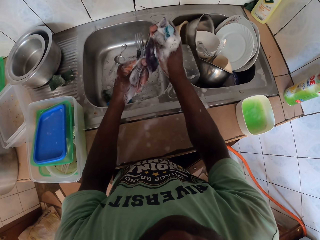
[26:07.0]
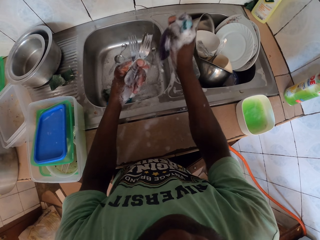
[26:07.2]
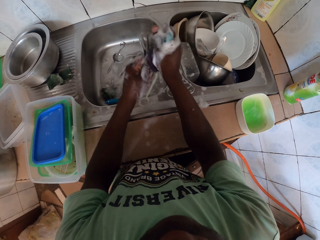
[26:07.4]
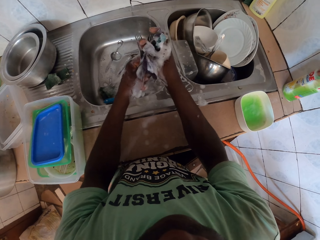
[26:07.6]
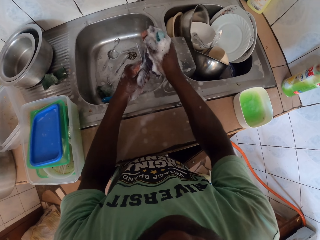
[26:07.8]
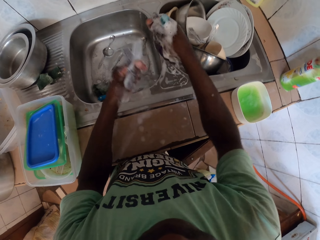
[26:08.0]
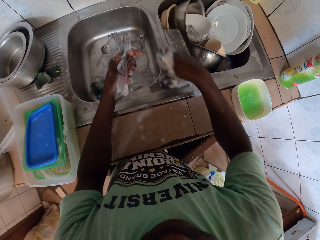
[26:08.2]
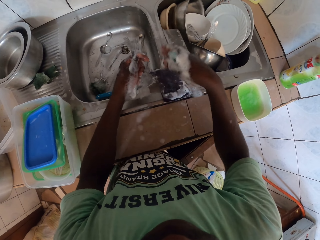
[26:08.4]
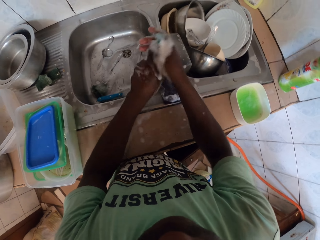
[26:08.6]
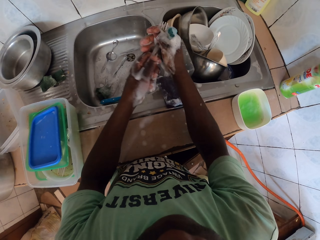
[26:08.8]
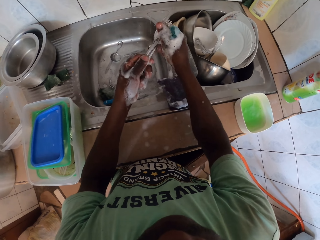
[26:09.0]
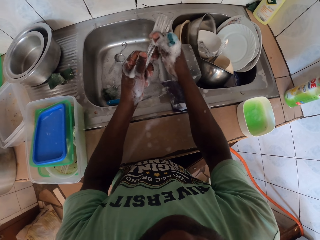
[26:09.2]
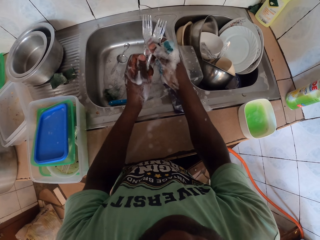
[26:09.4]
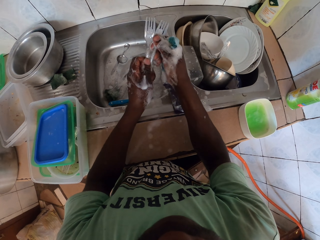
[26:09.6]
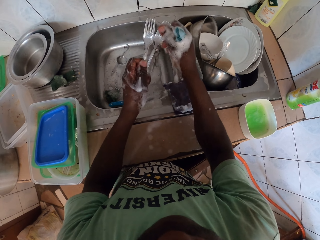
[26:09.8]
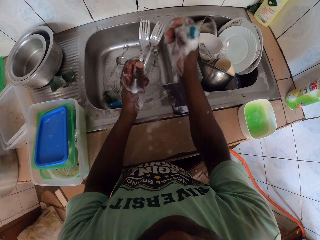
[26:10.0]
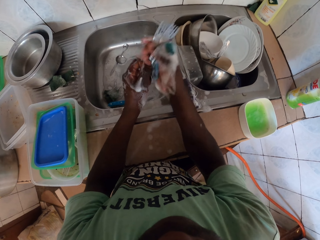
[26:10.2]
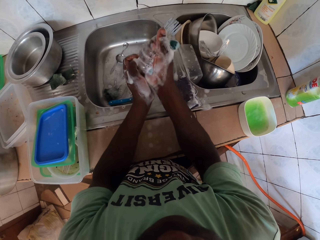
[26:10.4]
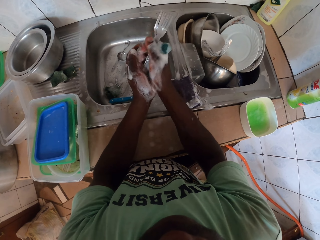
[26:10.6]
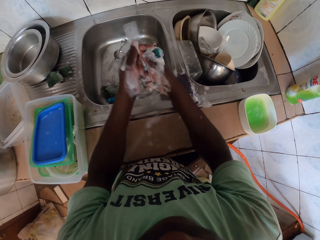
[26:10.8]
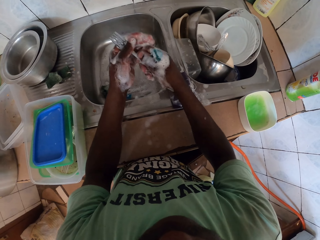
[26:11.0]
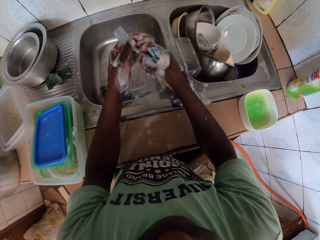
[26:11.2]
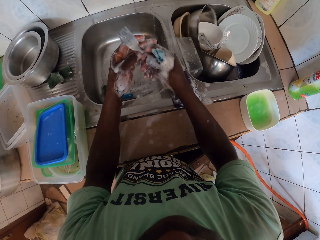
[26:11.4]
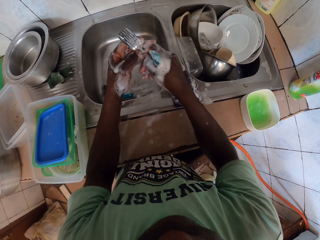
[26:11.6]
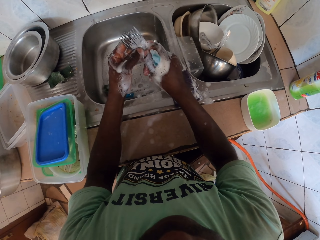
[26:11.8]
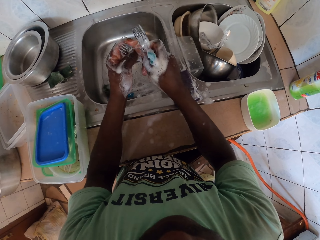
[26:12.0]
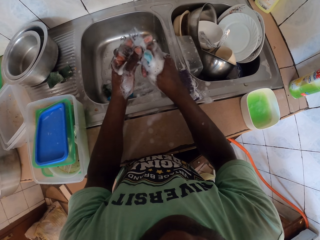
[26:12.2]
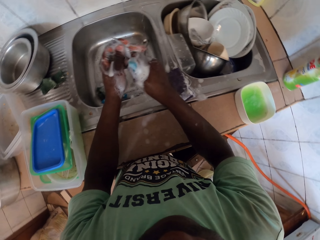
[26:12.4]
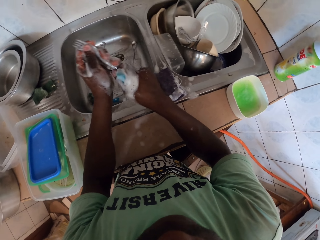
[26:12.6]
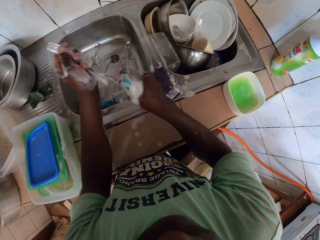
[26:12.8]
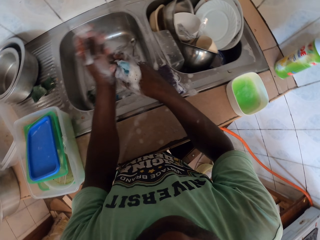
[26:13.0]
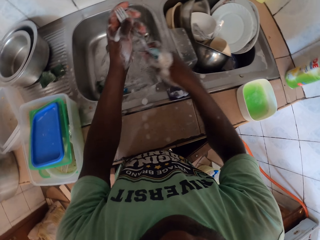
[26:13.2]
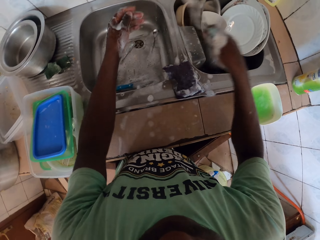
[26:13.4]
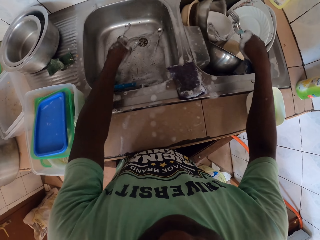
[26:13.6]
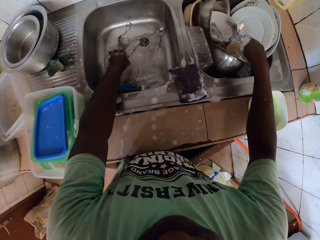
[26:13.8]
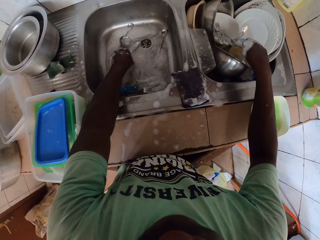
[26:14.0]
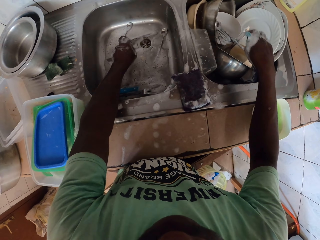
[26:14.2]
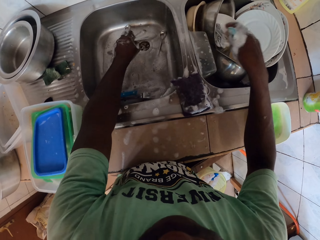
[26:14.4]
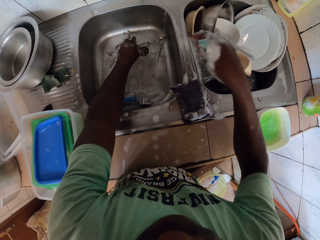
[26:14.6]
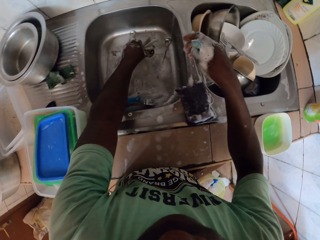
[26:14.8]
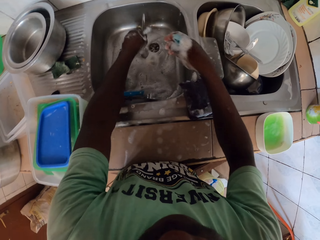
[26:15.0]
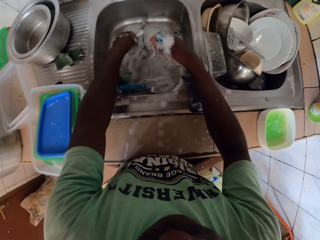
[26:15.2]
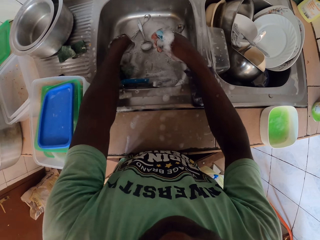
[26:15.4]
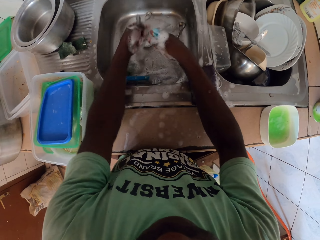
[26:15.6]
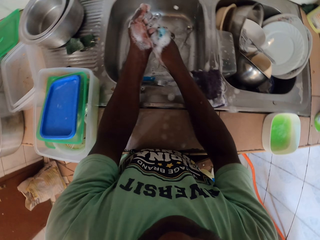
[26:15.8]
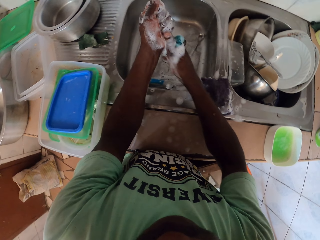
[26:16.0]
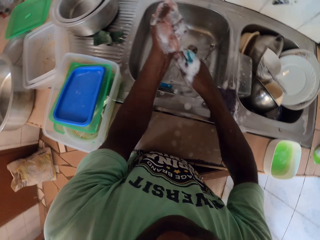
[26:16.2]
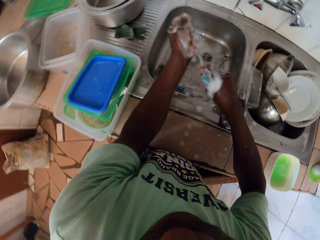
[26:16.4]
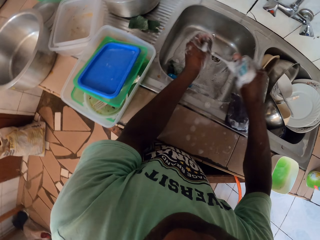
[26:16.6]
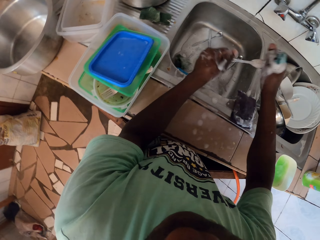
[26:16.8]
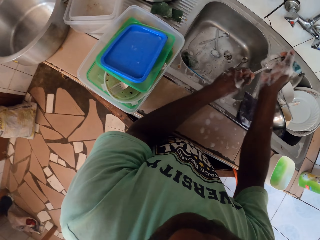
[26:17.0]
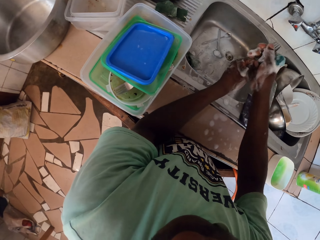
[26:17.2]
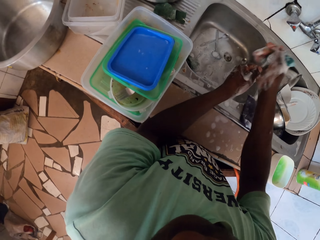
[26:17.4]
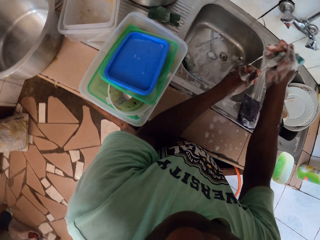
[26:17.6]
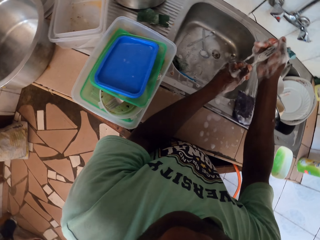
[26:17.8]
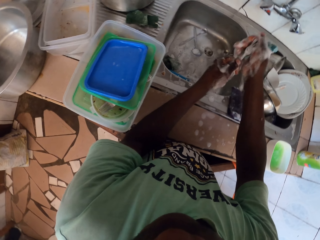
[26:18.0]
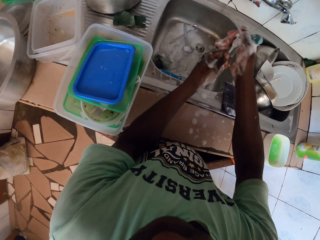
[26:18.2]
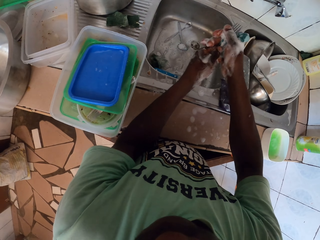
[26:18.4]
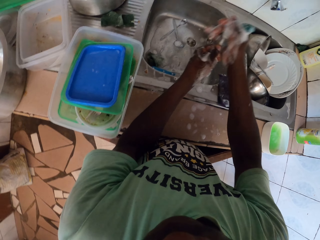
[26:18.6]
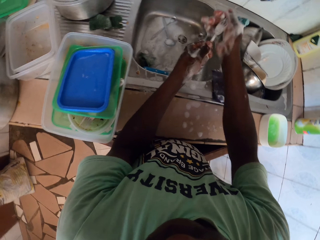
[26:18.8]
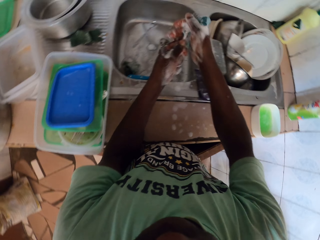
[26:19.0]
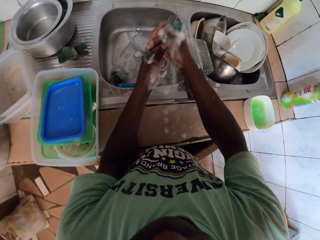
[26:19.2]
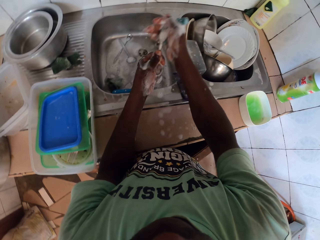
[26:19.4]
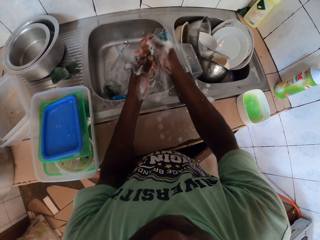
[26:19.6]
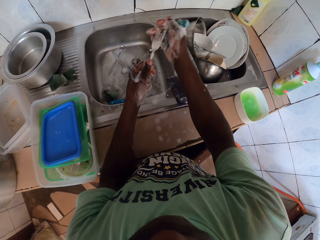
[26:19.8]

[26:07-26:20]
The camera wearer throws the forks into the sink. They pick a fork and wash the fork.

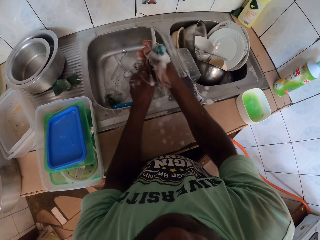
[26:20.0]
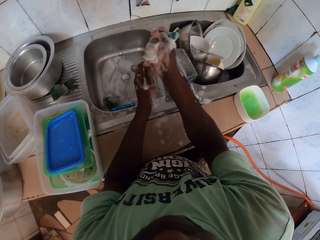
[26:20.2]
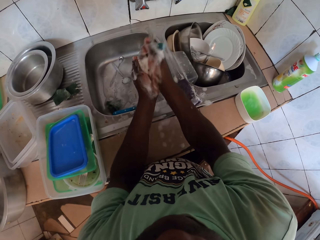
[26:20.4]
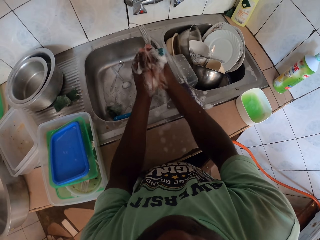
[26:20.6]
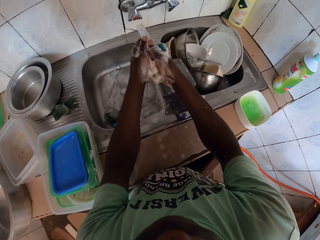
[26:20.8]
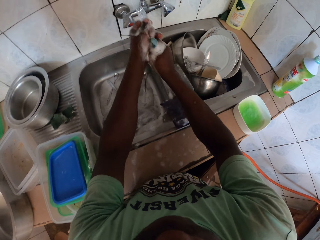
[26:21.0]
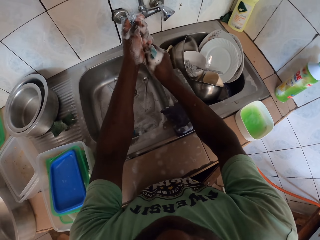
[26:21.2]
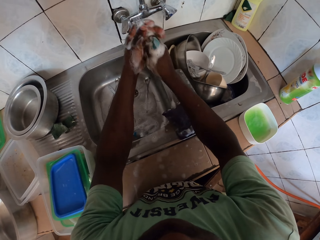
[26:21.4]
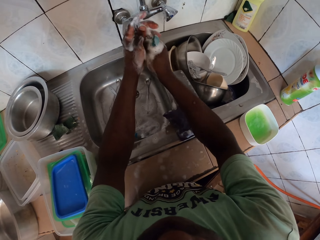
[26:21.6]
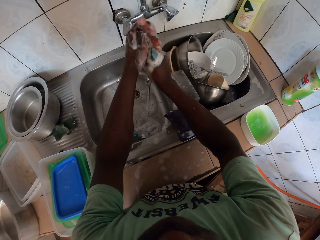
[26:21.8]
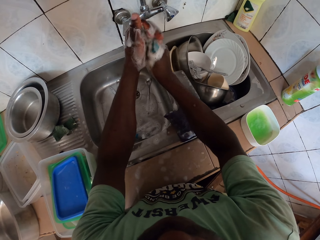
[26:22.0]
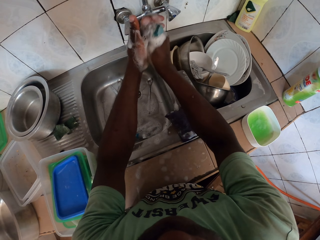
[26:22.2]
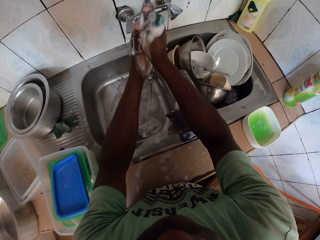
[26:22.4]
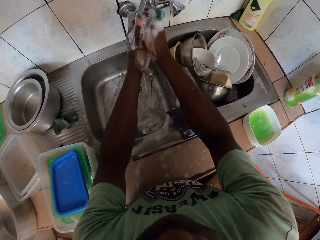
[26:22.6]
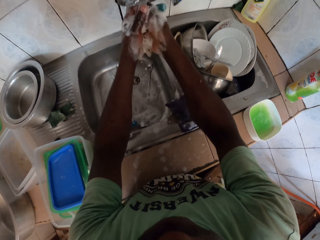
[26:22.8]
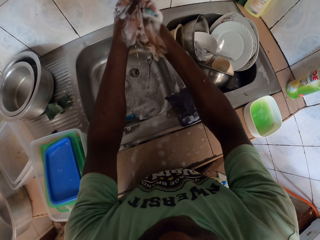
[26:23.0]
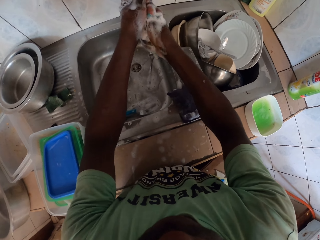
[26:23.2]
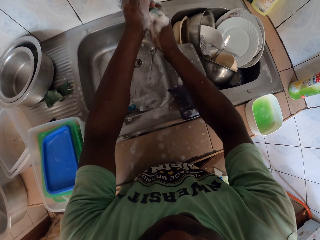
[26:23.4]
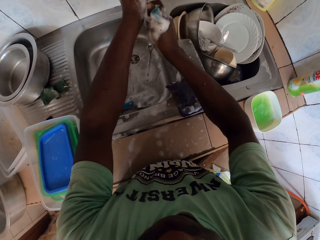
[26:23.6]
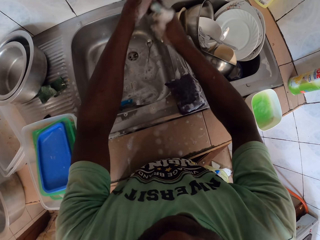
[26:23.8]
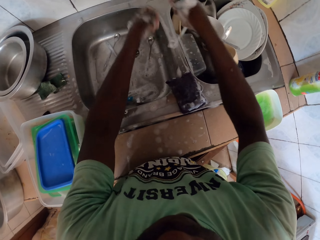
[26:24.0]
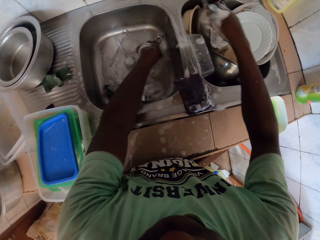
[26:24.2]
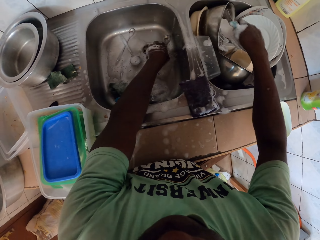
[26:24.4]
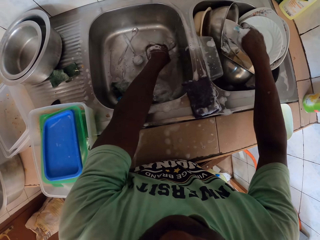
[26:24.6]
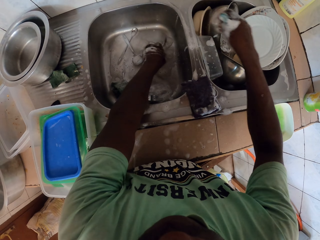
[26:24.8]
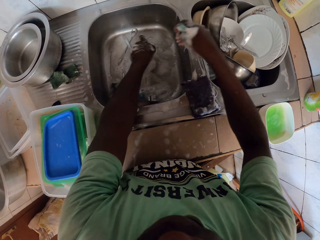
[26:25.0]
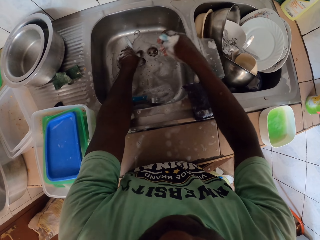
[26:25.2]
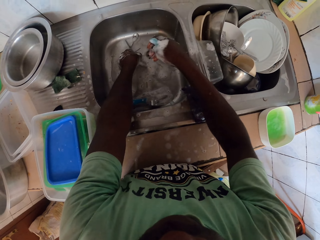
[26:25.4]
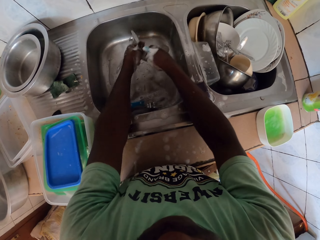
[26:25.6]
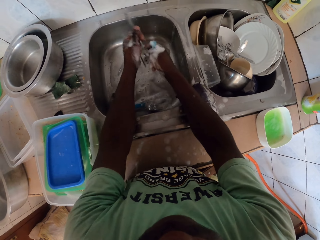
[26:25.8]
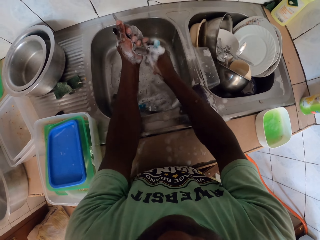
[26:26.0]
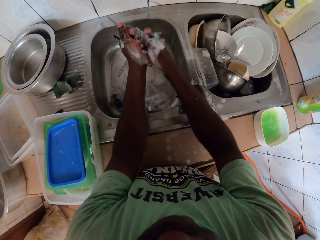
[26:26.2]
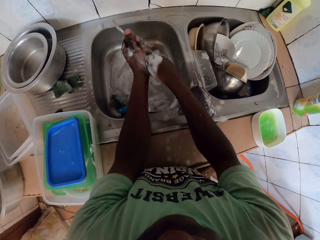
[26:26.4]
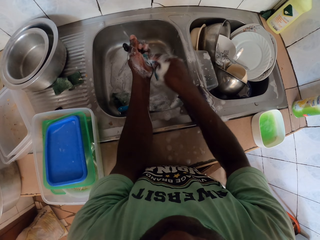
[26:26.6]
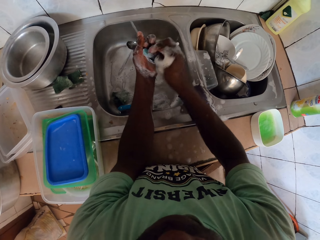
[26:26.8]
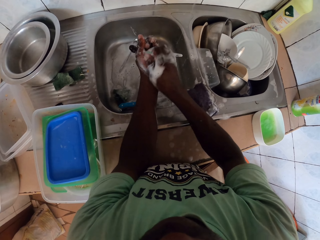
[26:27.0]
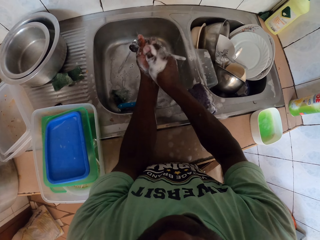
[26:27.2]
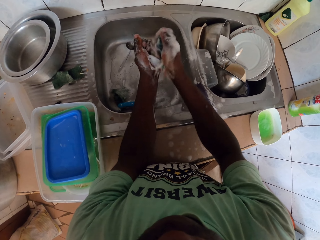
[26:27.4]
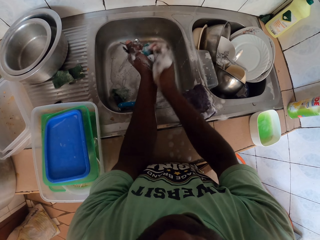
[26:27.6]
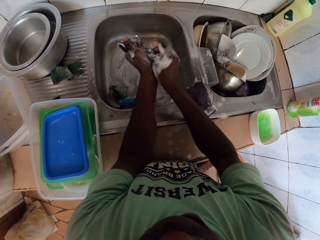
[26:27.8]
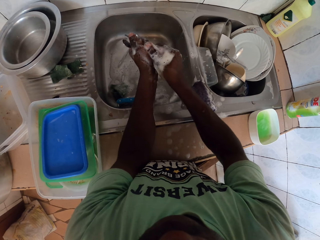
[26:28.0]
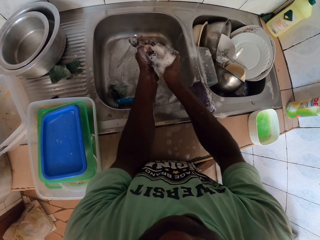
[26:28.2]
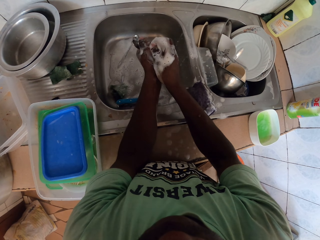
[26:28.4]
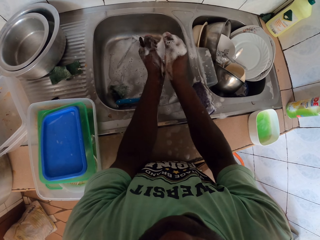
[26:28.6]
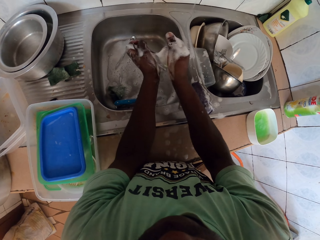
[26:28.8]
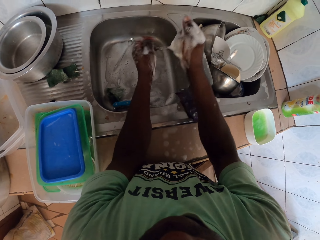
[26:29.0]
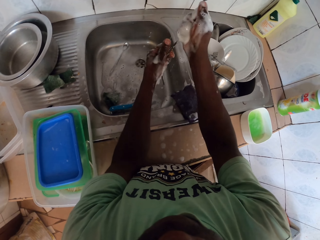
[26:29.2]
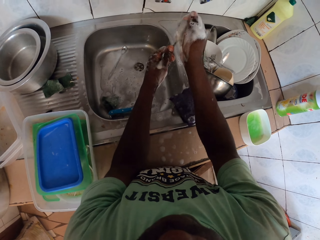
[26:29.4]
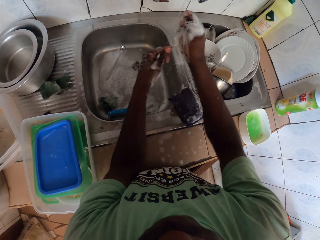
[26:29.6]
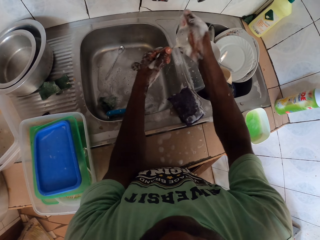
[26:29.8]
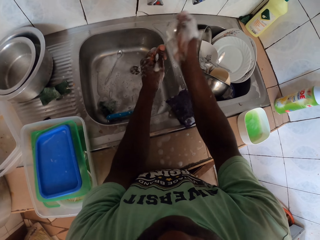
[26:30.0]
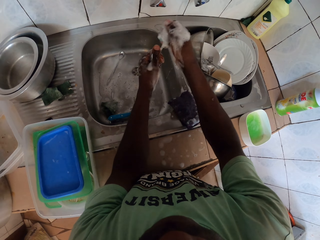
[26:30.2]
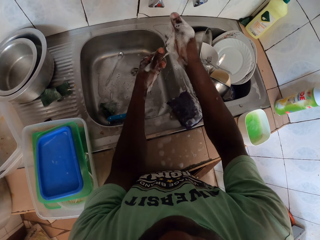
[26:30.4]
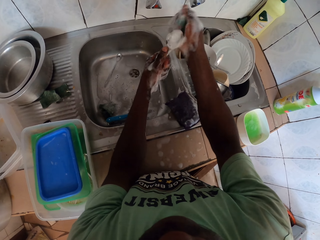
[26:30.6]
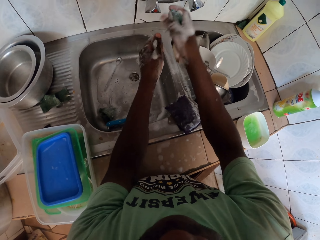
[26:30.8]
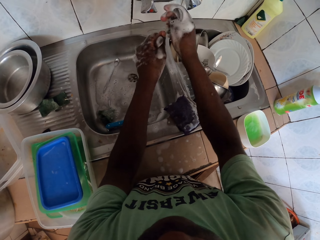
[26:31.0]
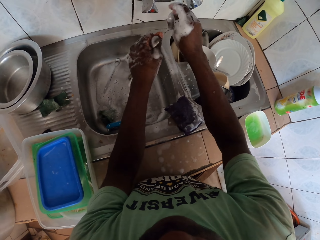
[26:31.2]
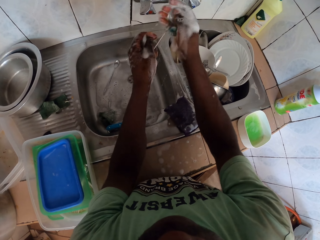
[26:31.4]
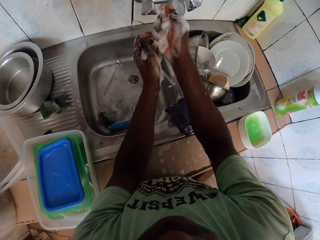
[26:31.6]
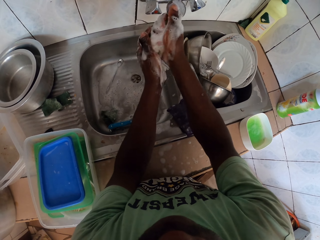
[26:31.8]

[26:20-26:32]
The camera wearer puts the fork in the sink. They pick a spoon and wash spoons.
